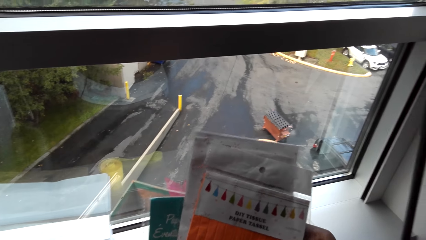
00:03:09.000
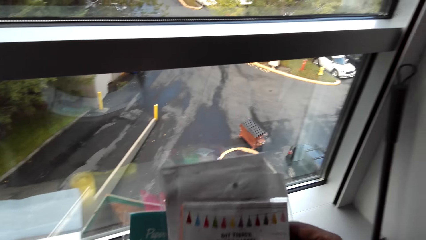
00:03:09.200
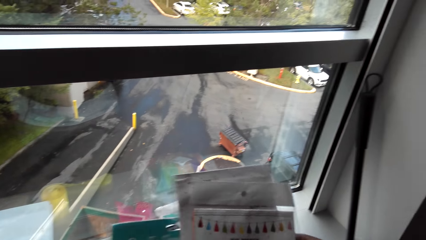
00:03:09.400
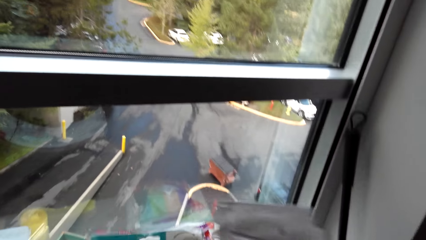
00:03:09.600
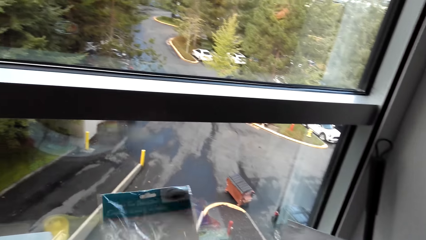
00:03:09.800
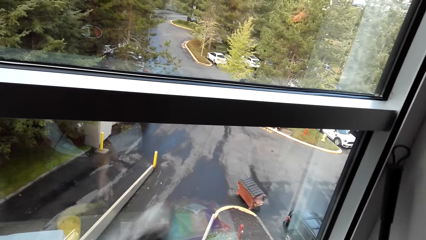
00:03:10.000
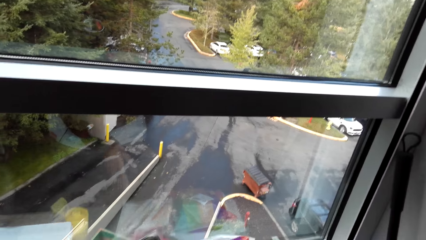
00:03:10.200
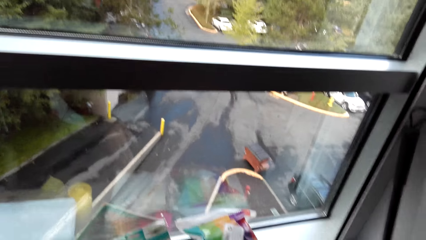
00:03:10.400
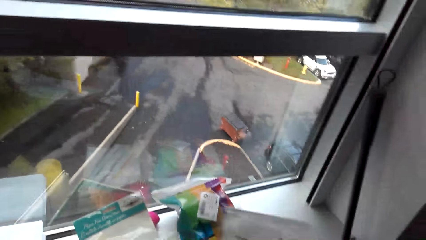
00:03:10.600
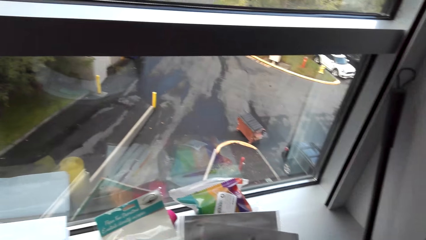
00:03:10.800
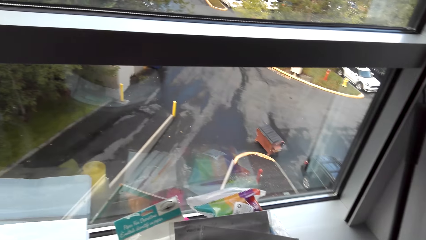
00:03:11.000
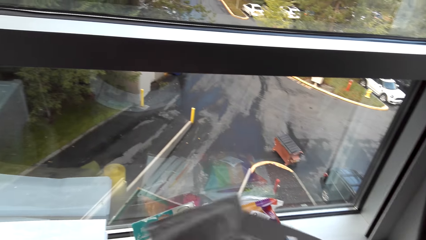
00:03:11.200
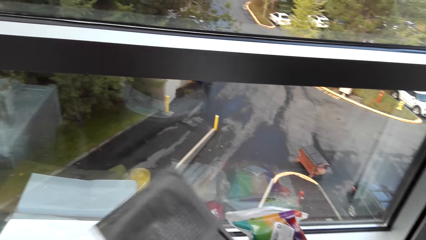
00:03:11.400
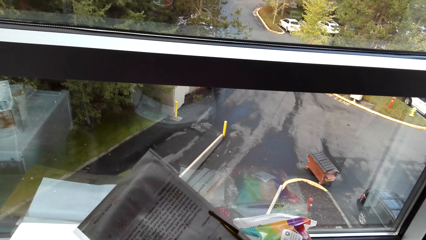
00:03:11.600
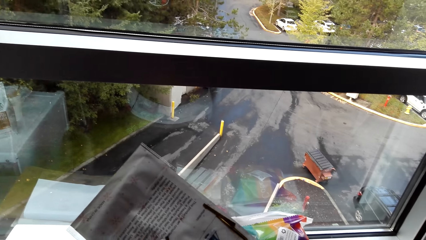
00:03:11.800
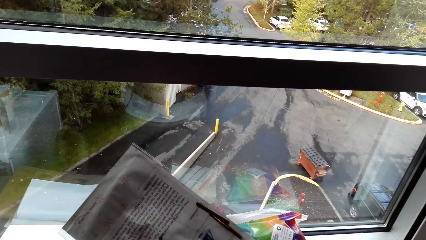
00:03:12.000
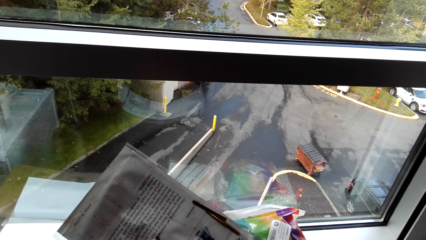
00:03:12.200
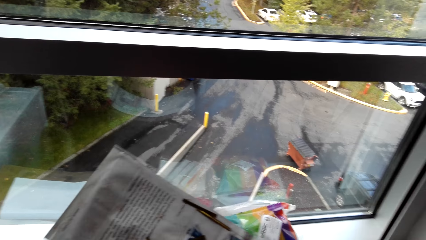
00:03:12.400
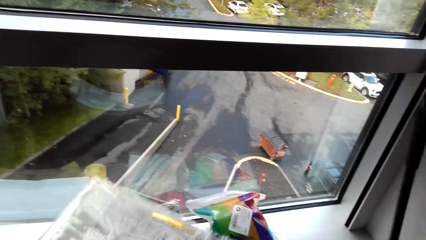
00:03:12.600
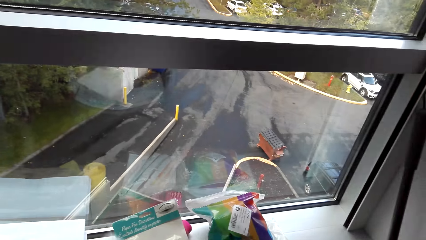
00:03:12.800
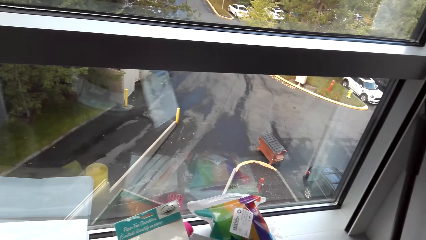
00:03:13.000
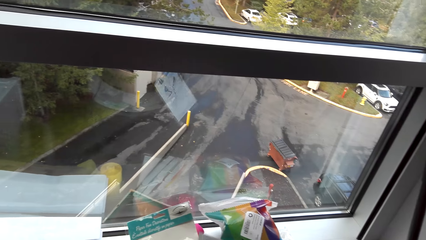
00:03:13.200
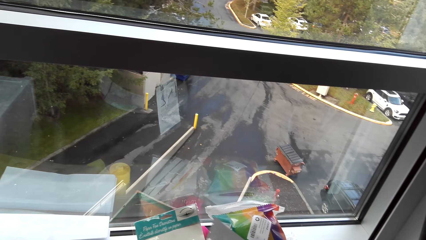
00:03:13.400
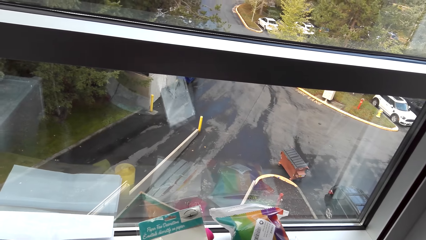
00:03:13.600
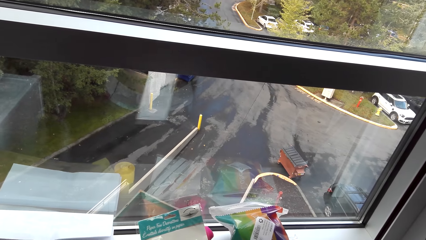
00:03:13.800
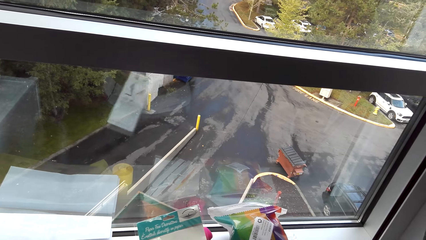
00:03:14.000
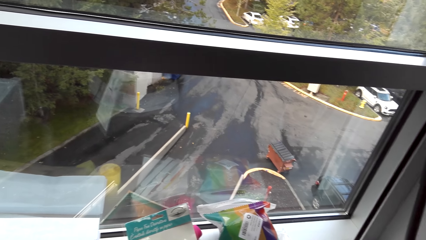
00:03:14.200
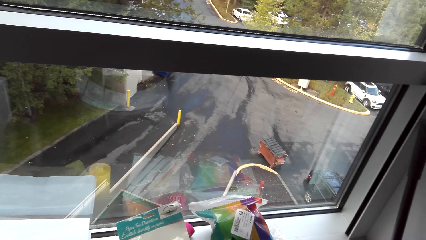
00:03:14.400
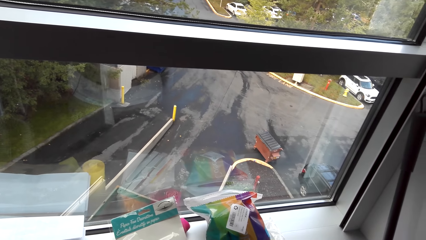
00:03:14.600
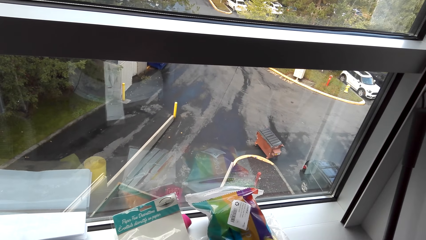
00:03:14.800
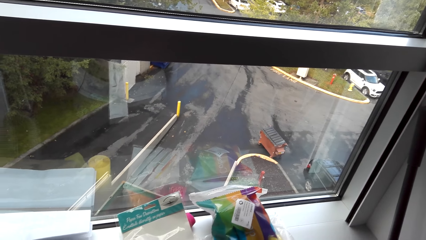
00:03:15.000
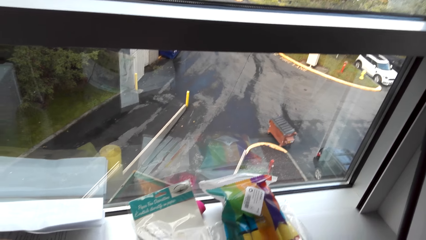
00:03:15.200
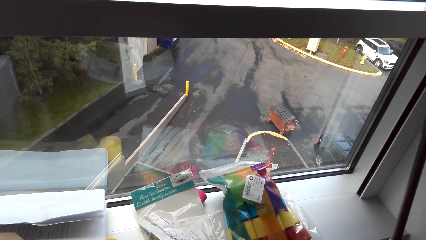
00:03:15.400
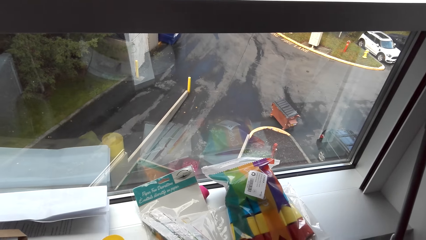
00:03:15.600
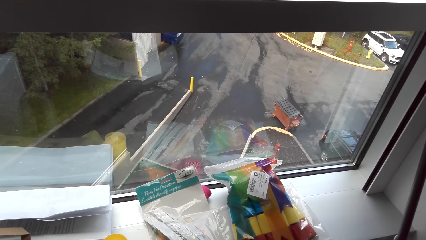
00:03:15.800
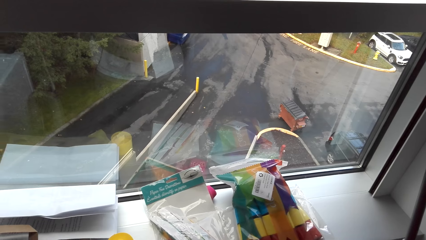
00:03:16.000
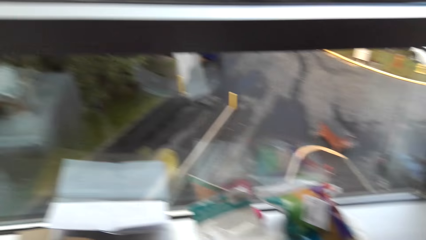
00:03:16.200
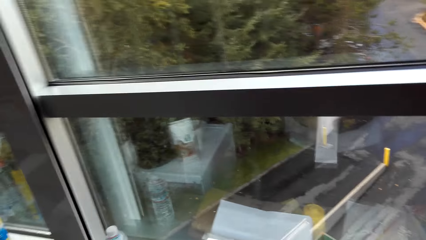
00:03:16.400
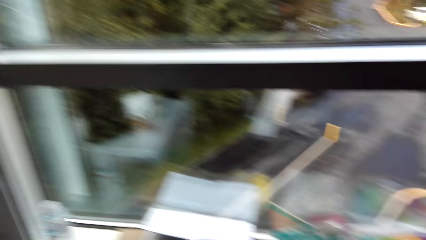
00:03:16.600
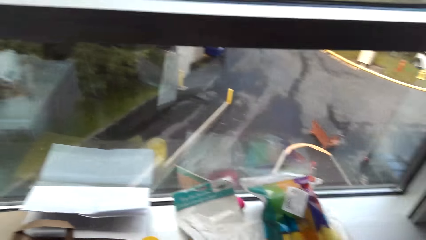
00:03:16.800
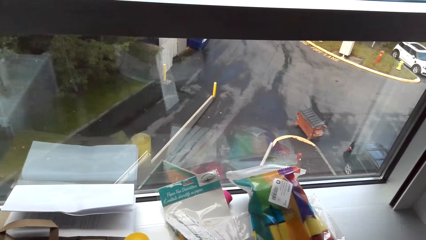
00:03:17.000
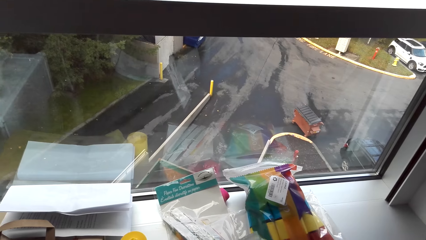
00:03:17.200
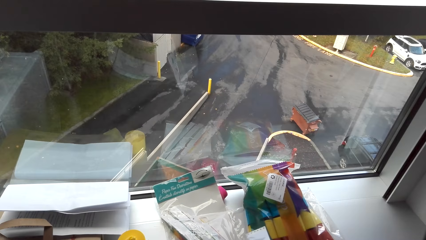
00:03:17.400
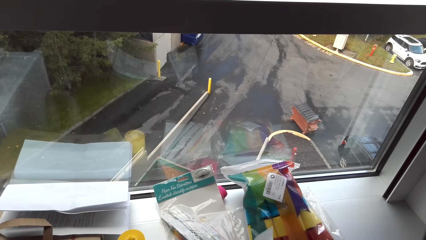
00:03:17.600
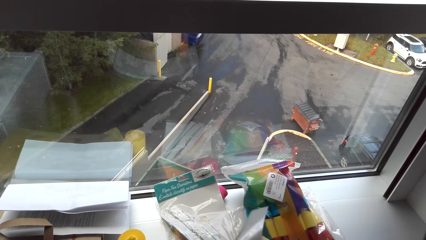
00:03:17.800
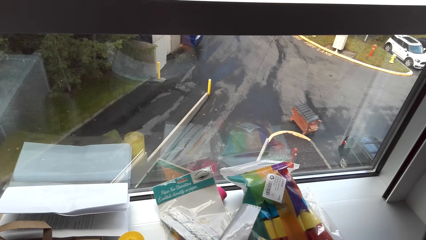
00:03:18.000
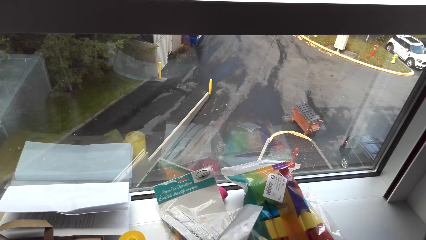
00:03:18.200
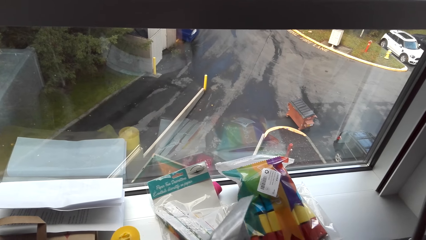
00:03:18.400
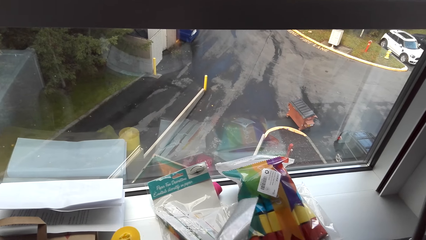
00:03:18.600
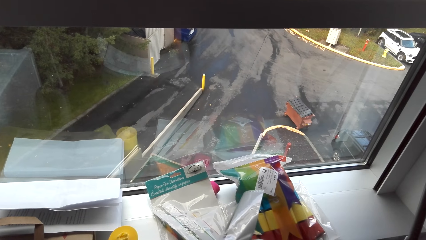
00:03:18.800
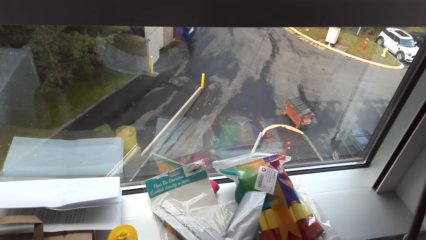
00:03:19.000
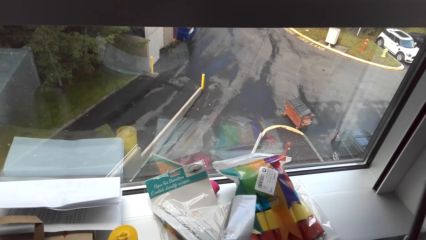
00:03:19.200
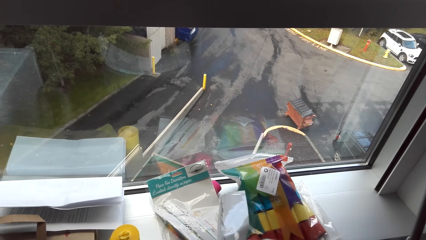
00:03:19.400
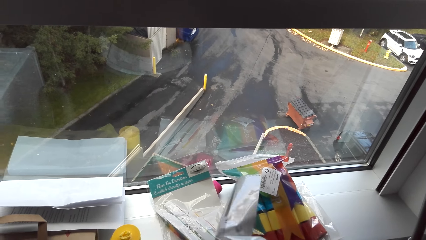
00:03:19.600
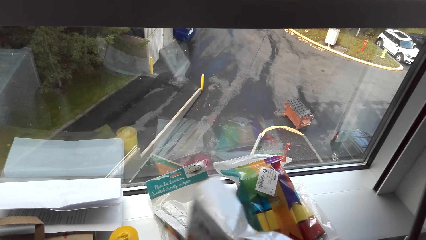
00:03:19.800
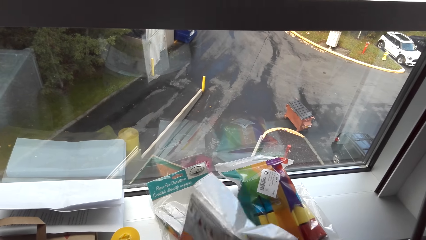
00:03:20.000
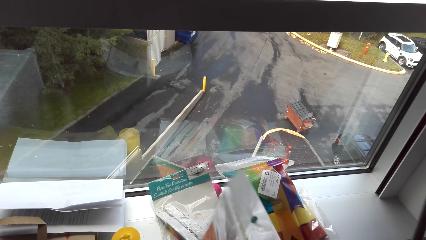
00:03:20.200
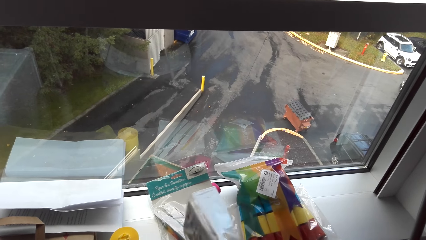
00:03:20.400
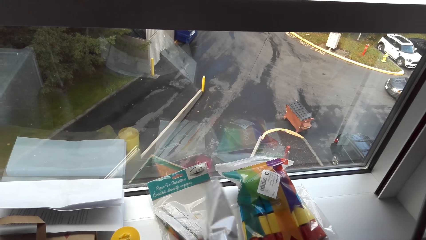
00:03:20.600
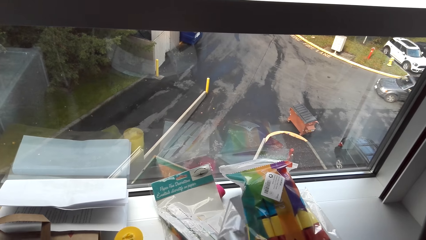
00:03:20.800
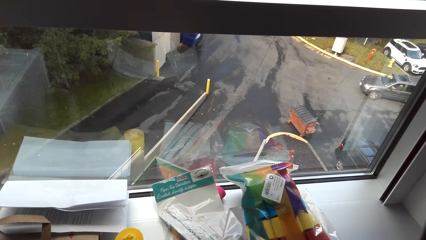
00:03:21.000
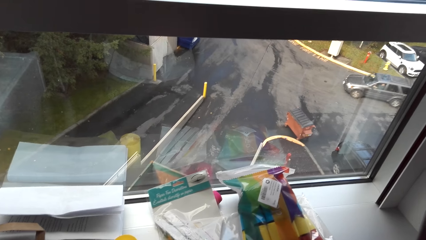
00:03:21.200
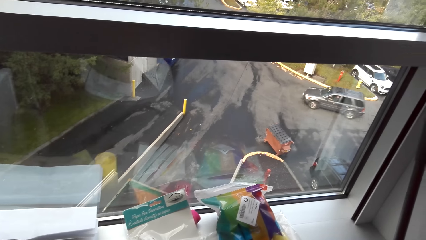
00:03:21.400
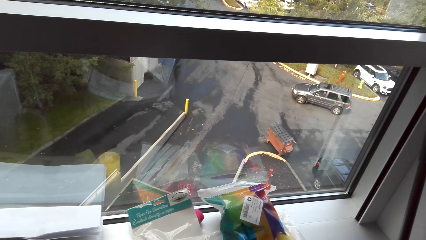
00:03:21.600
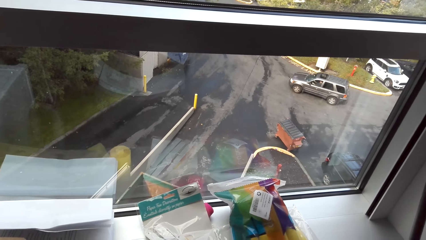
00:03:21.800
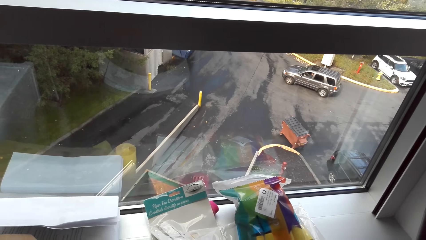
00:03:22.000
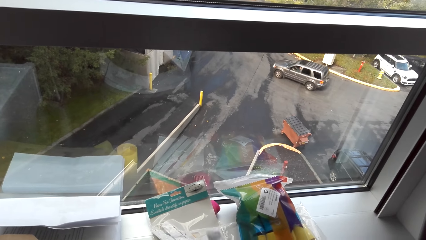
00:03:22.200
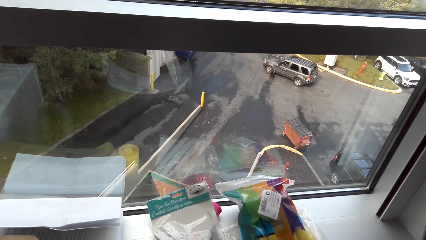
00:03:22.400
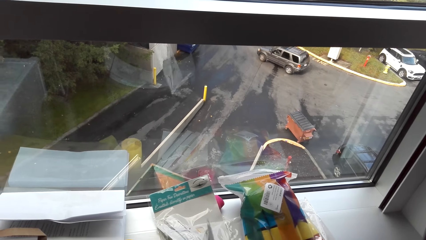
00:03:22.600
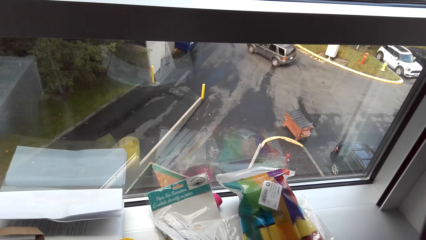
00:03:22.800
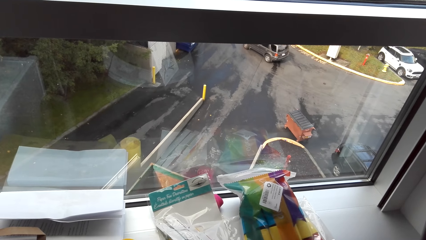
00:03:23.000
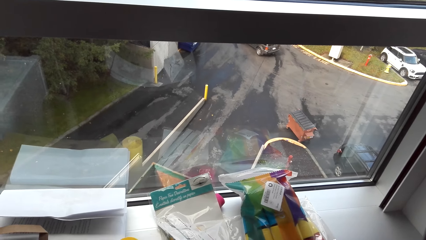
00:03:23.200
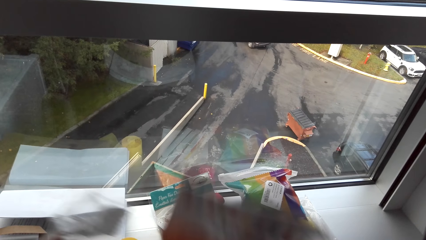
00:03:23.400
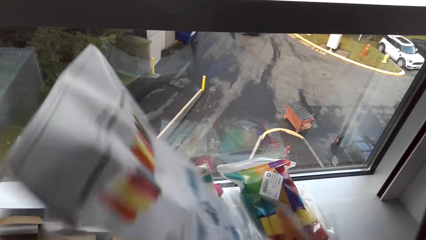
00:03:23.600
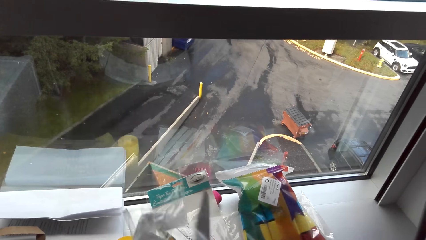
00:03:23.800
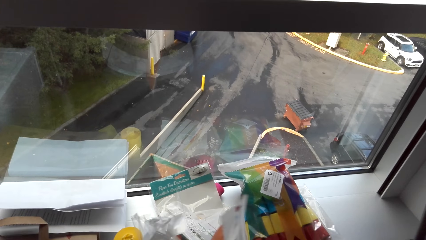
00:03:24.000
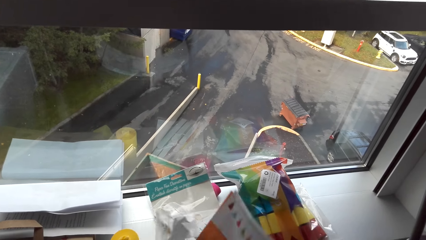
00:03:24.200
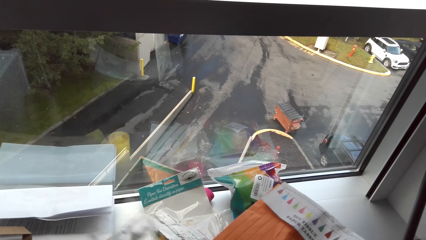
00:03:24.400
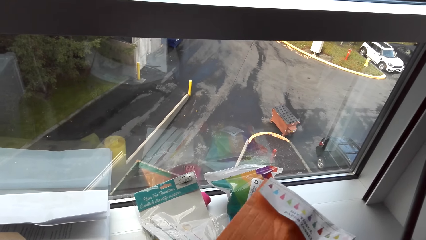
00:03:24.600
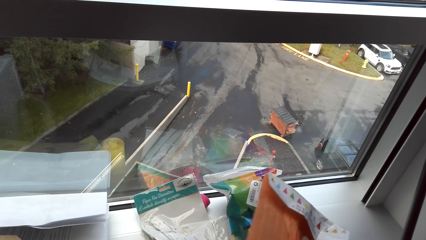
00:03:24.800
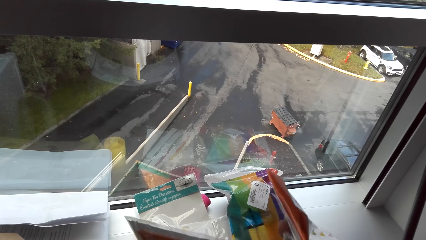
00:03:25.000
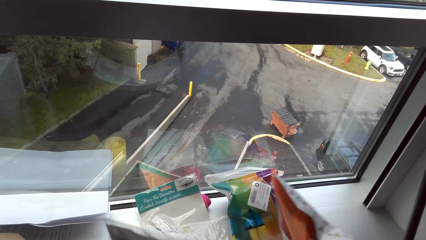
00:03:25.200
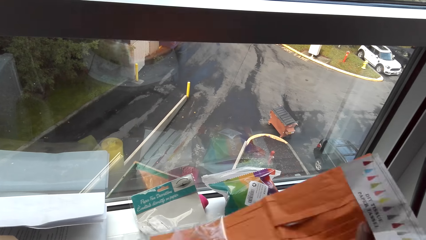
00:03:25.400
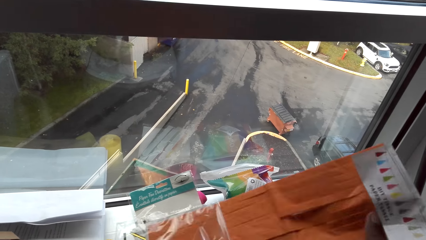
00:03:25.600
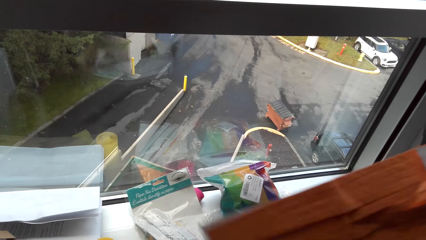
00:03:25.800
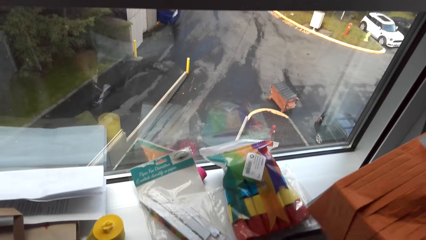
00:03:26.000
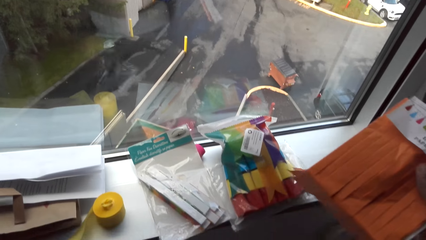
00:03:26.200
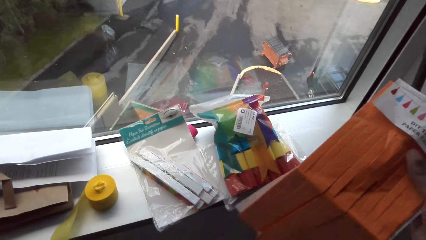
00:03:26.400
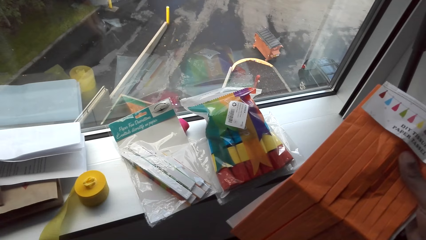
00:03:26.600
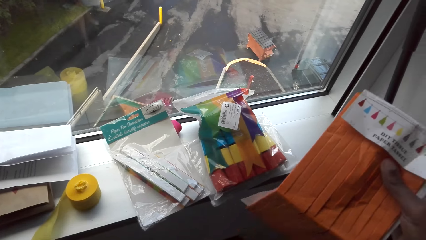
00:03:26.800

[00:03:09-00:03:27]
The camera wearer looks at the paper. They put the packet of fabric flowers on the table. They lift the paper. They read on the fabric flowers. They look around. They untie a pack of fabric flowers. They hold the paper. They unwrap the pack of fabric flowers. They tear the paper. They unwrap the paper decor.
